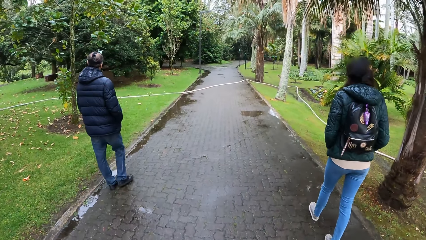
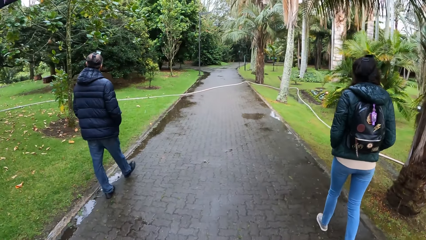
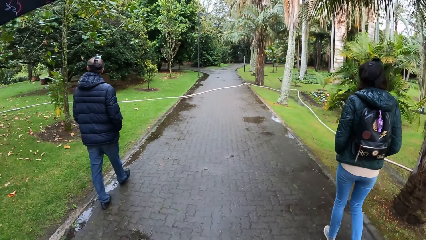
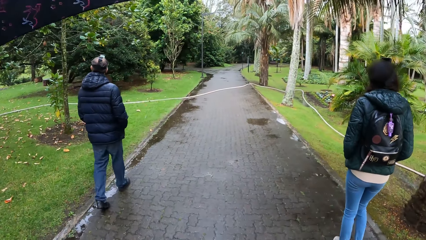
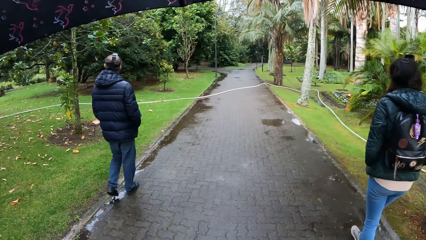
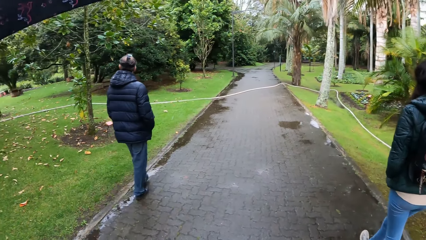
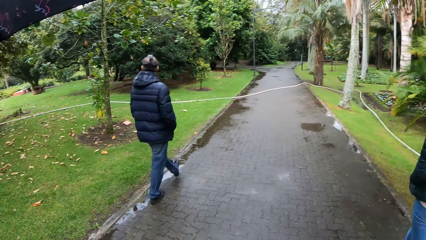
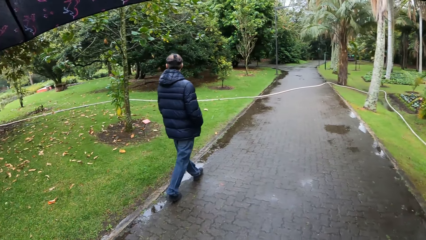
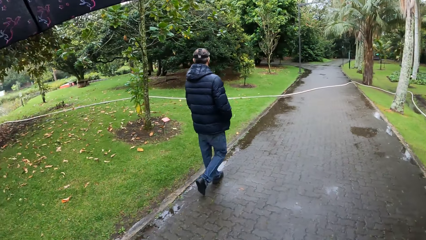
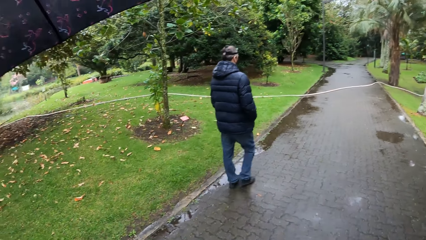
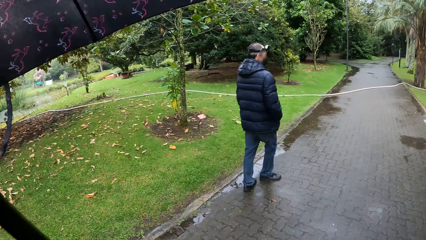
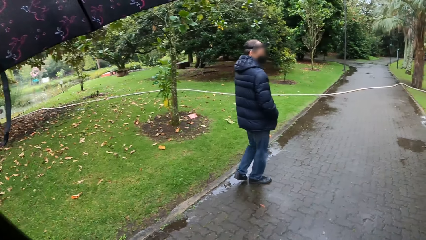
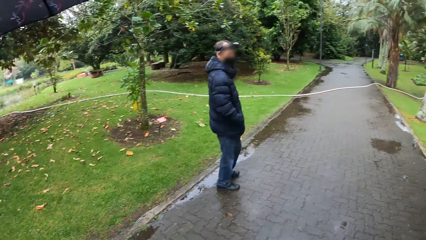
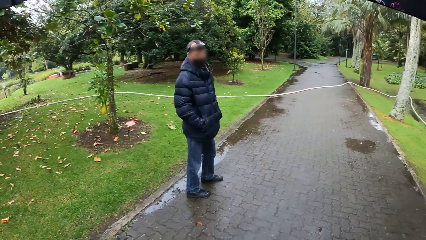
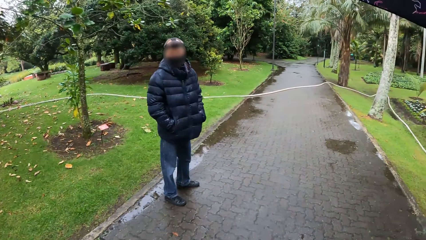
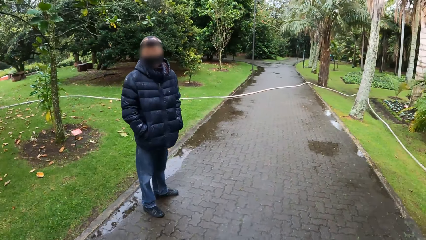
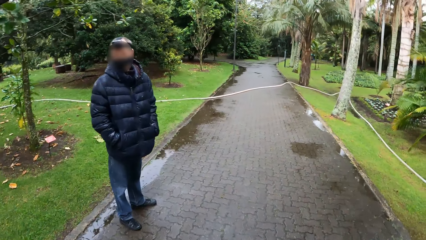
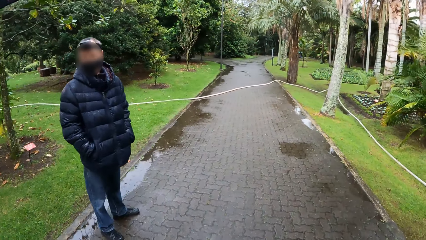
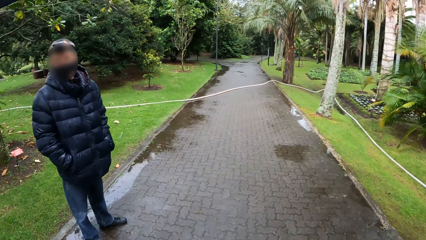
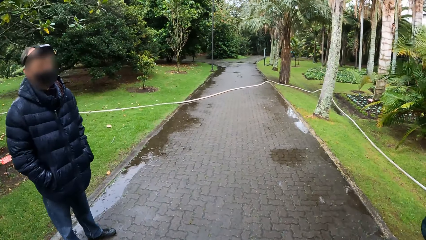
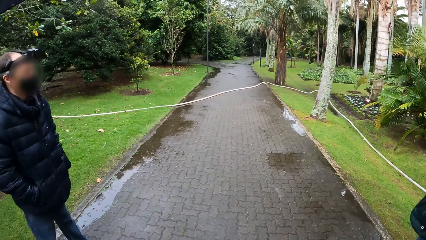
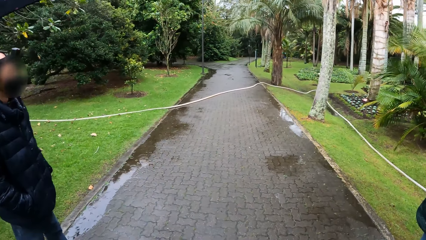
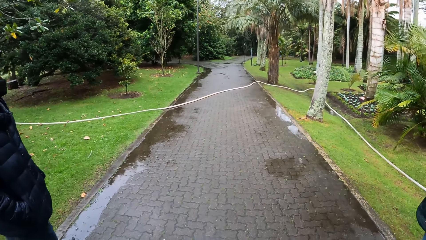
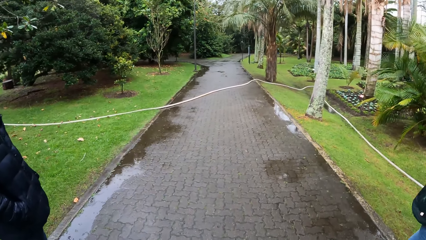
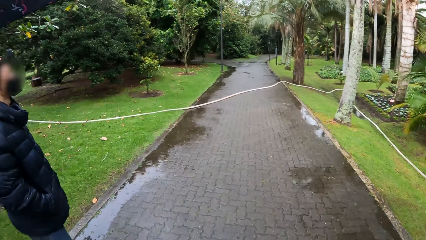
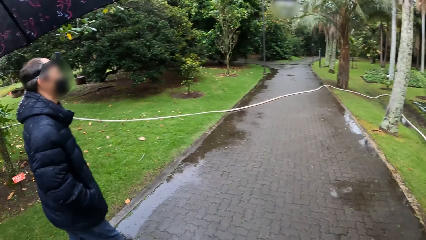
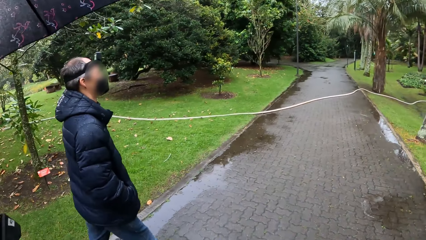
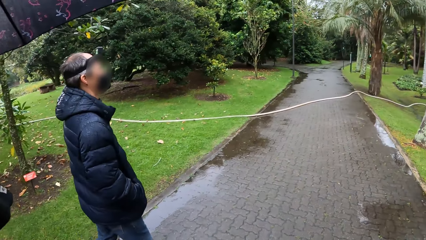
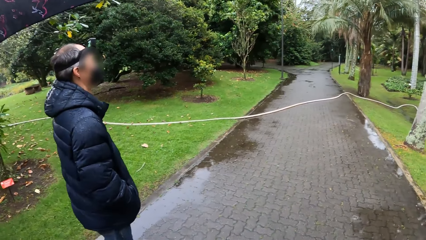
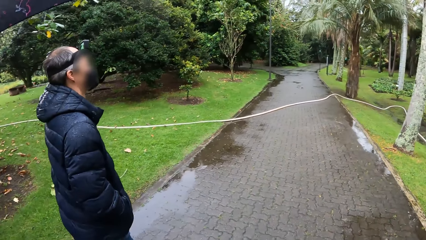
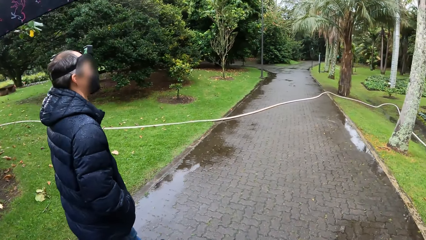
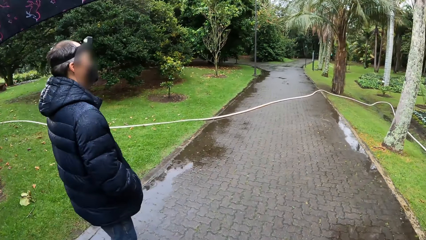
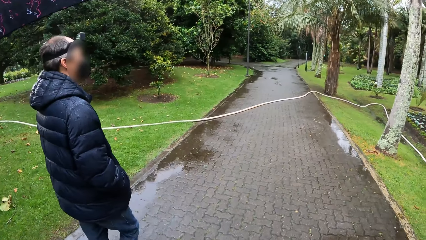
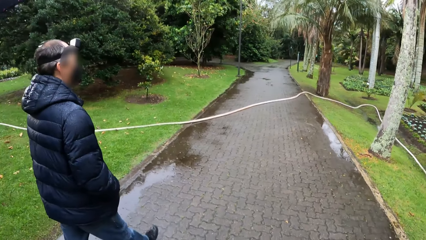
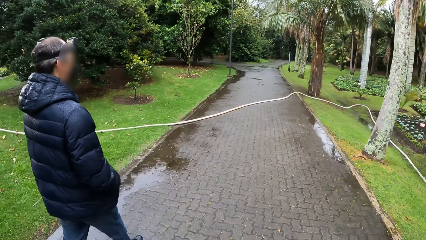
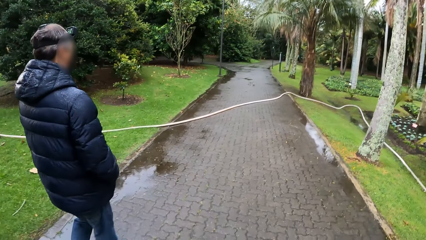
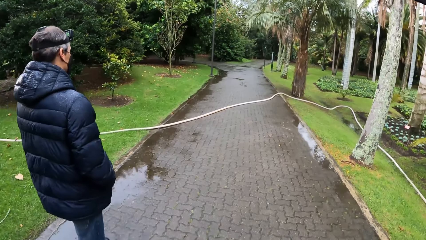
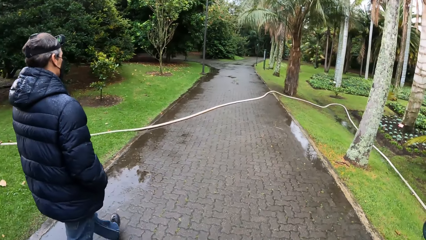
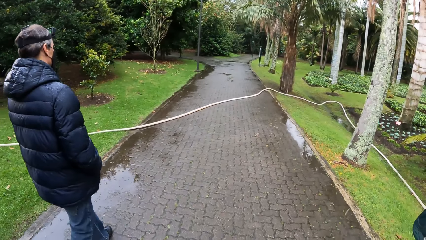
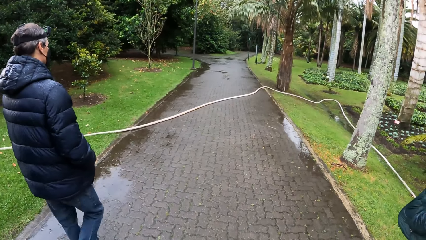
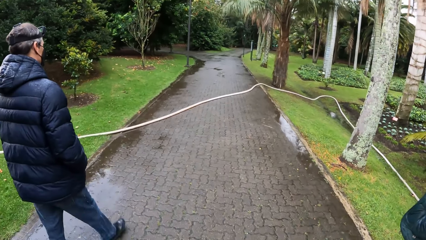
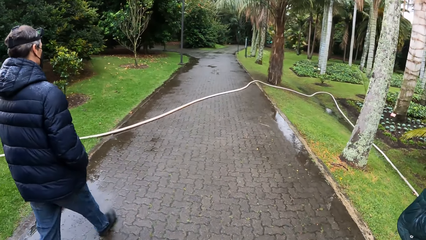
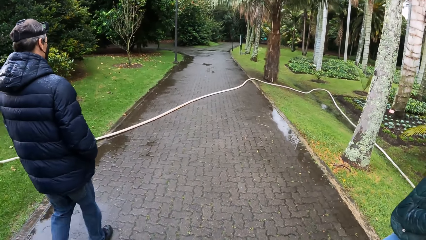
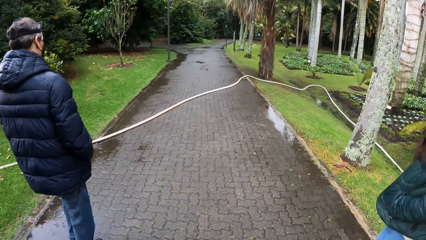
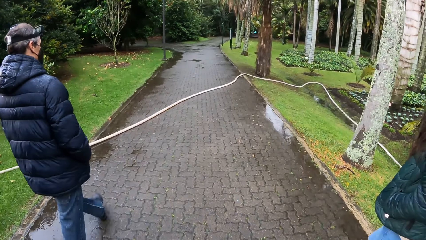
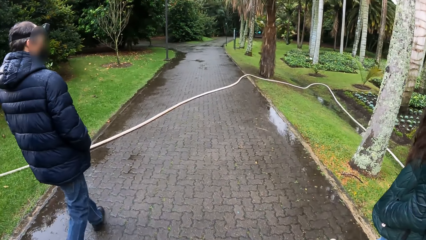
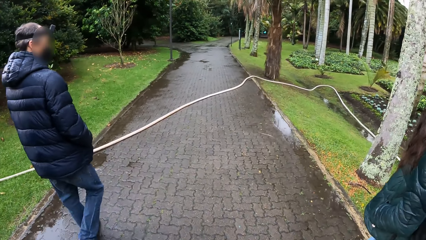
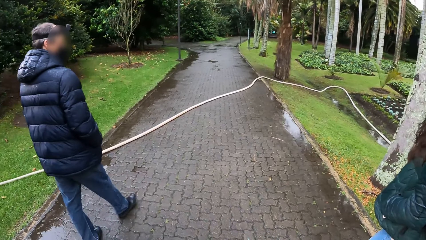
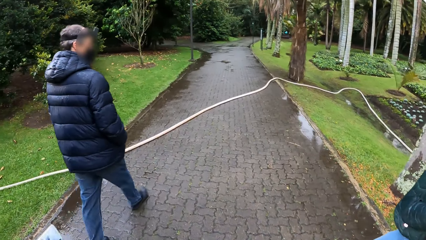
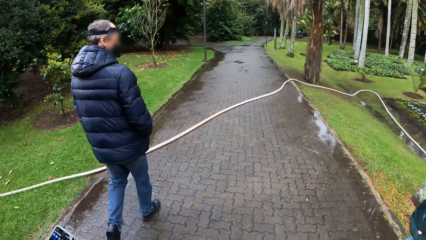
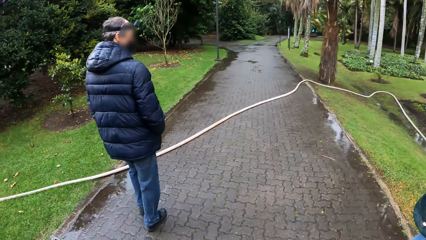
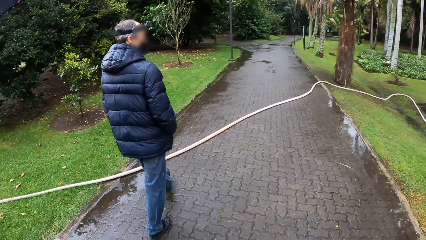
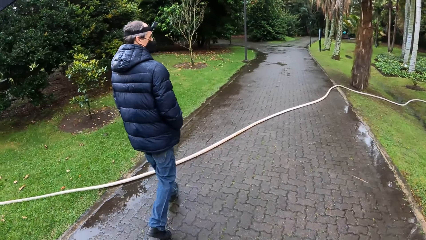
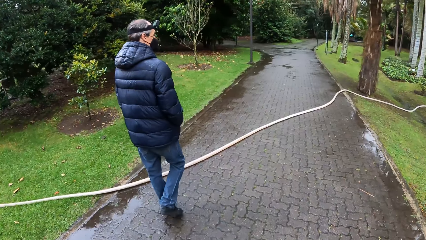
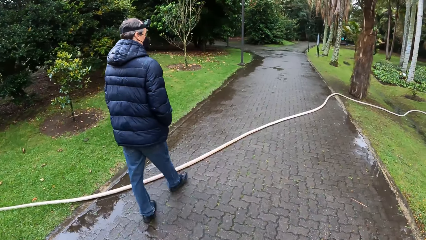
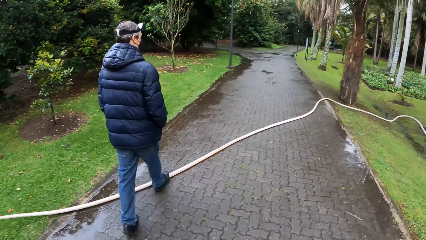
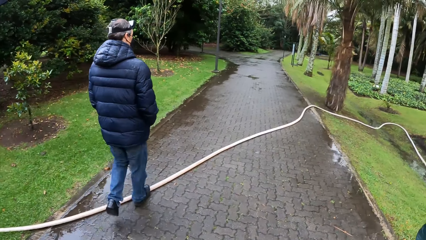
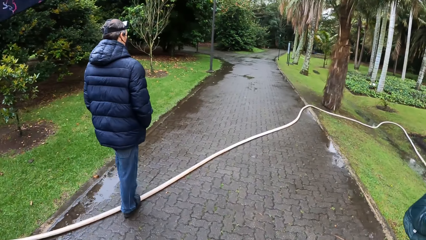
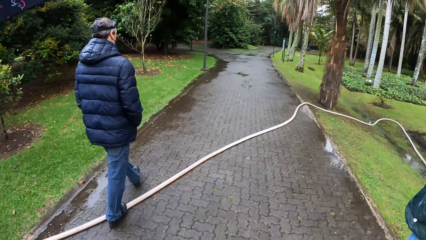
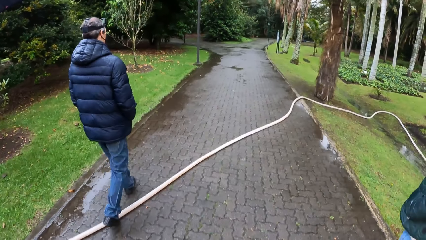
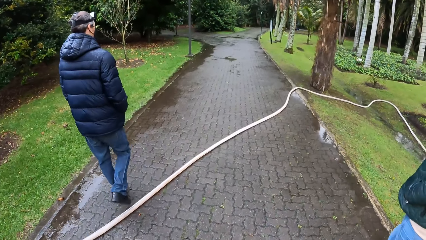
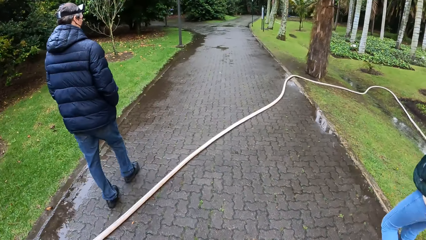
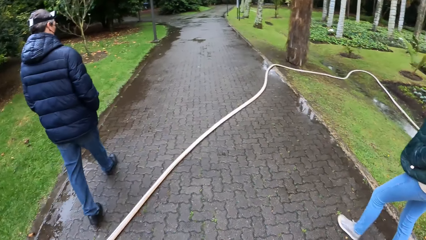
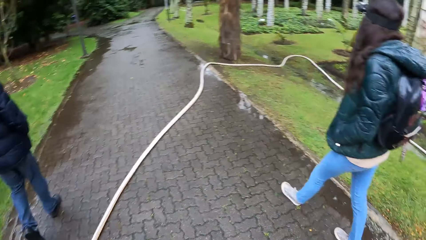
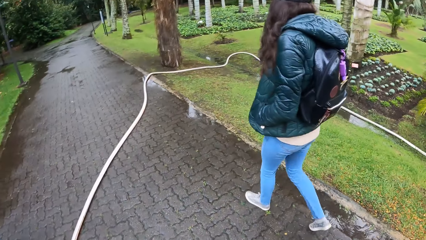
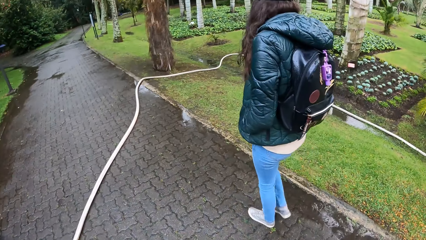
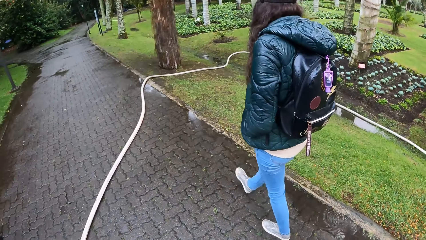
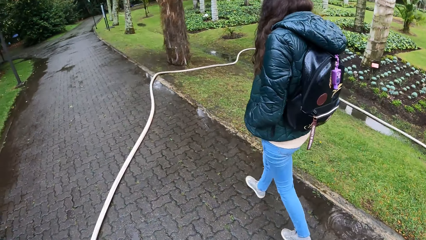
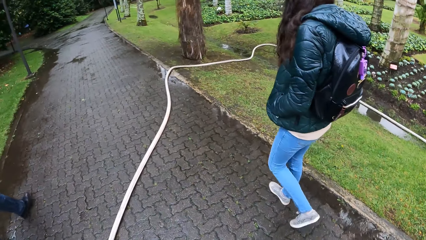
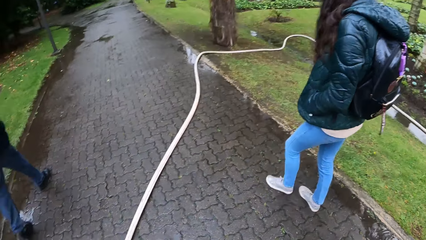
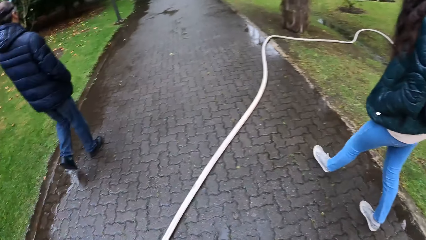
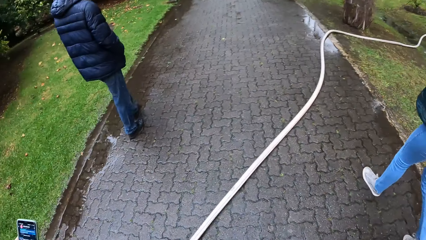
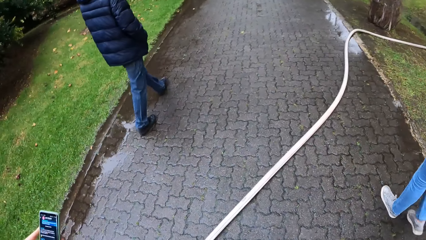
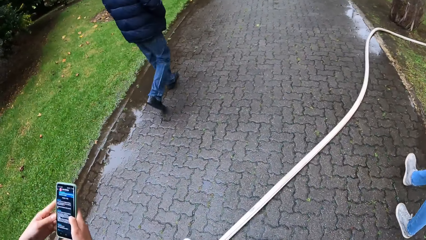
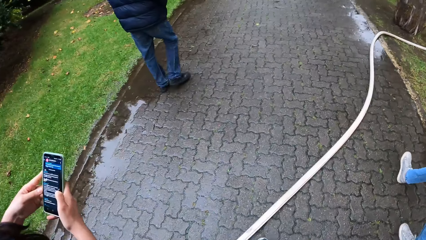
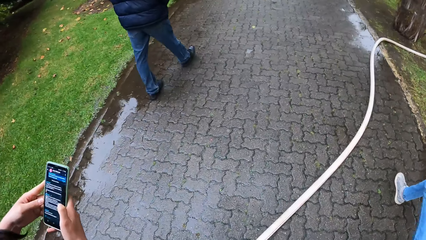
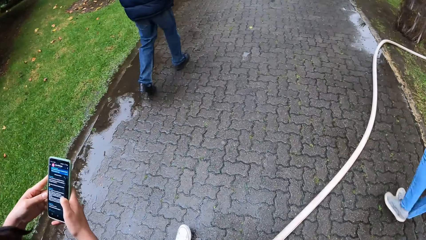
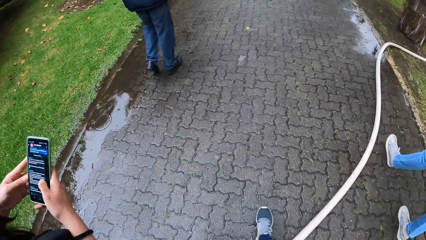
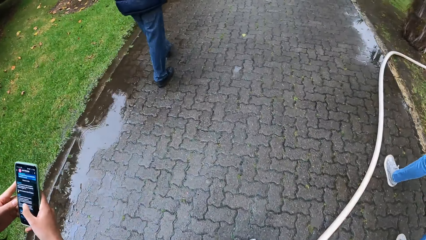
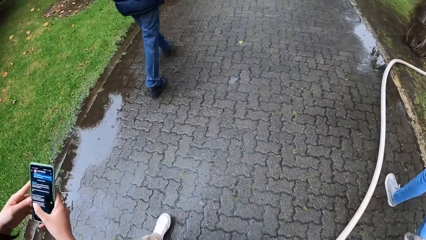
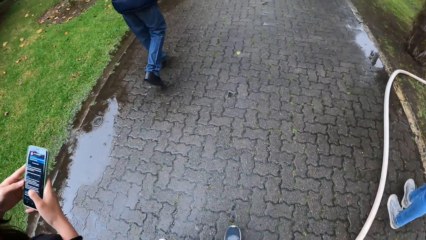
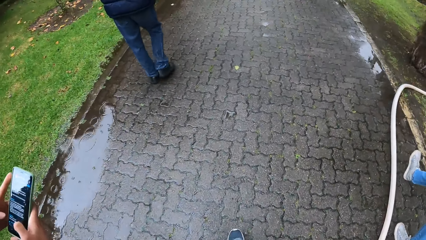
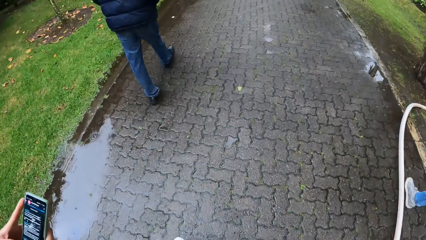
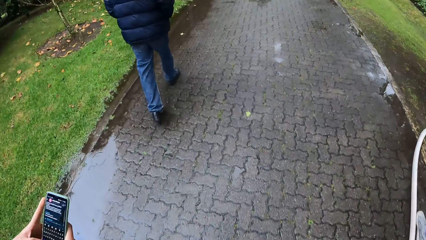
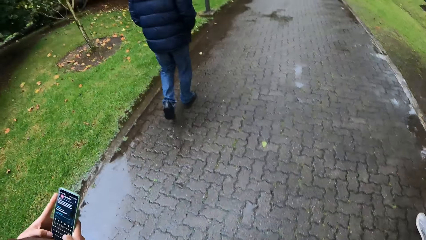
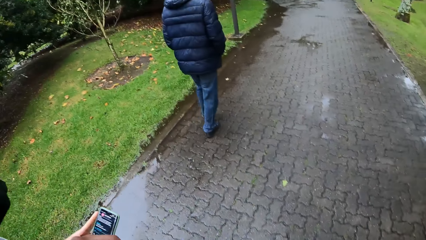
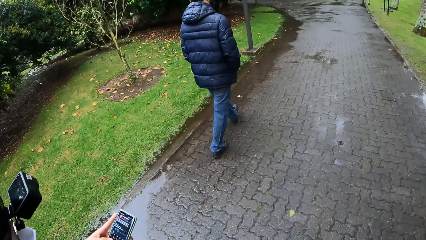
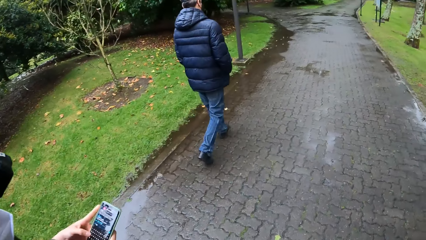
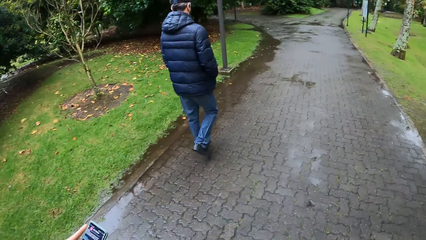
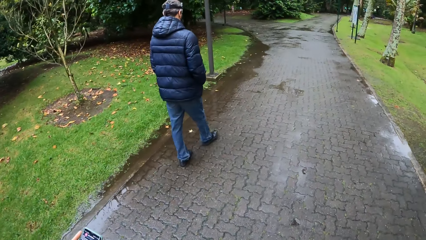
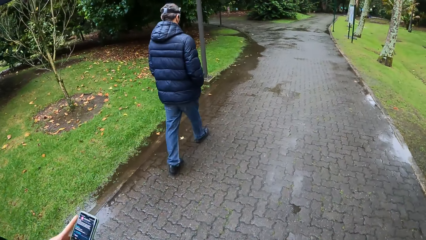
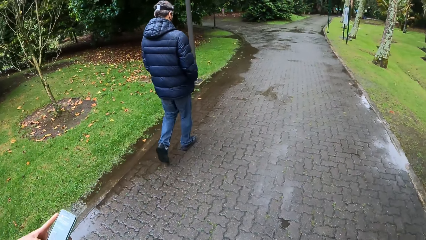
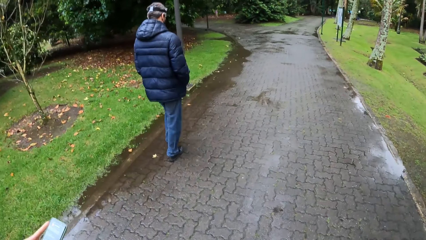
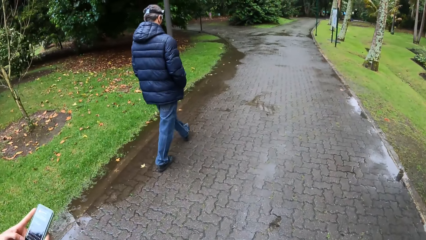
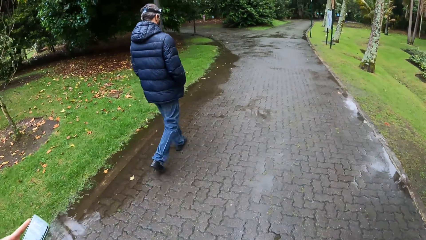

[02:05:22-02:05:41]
The man interacts with the camera wearer and the group of people. The man looks around. The man looks around again. The camera wearer walks around. They look around. The woman operates a phone in her hands. The camera wearer looks around again. They walk around.
